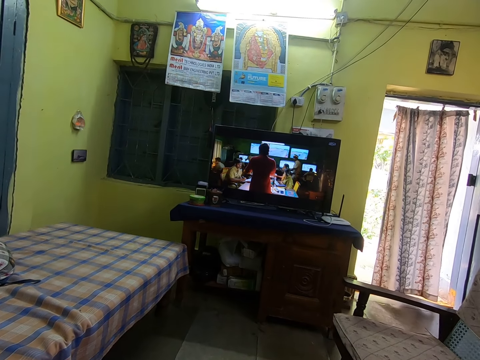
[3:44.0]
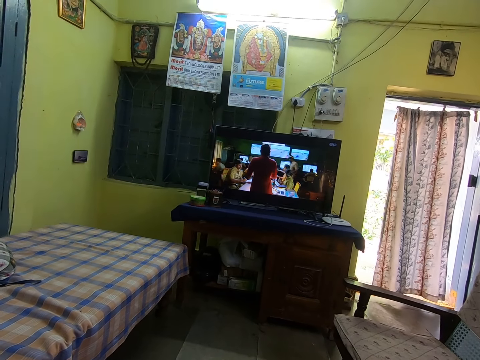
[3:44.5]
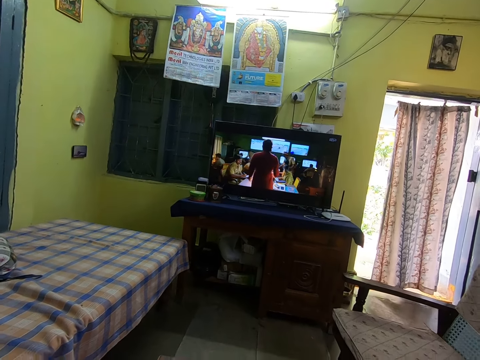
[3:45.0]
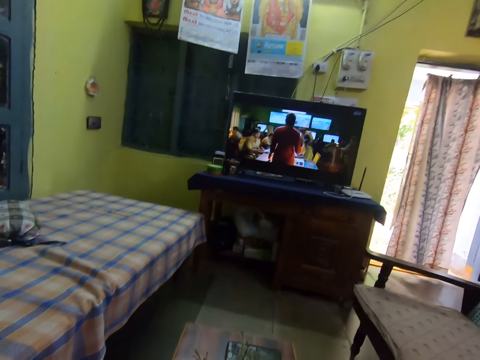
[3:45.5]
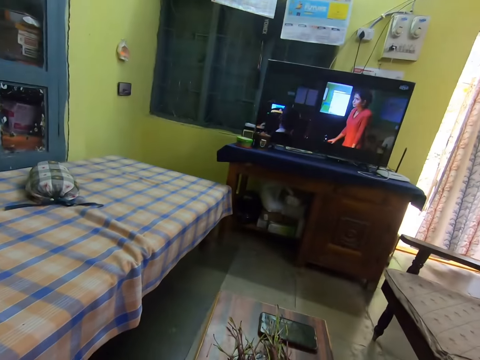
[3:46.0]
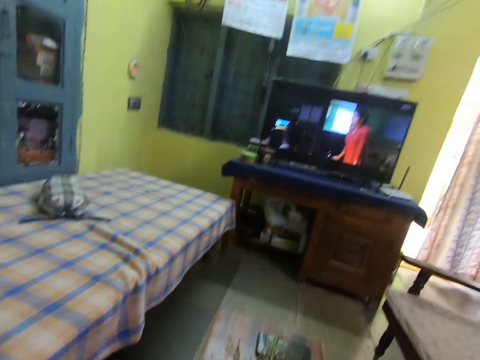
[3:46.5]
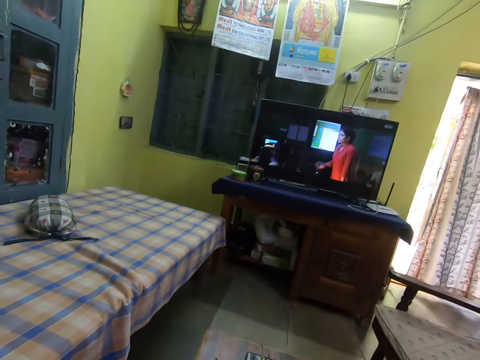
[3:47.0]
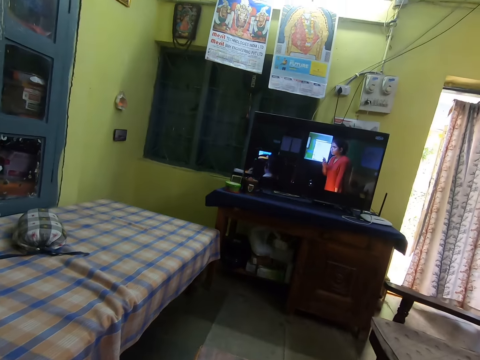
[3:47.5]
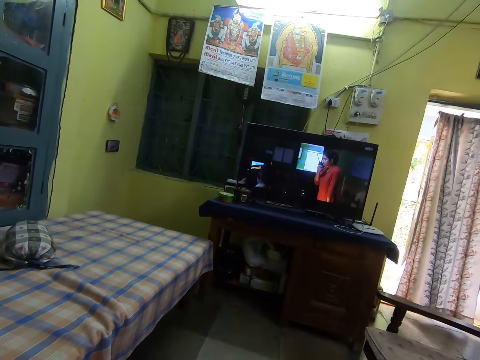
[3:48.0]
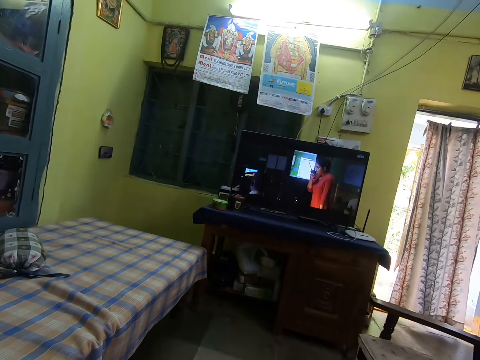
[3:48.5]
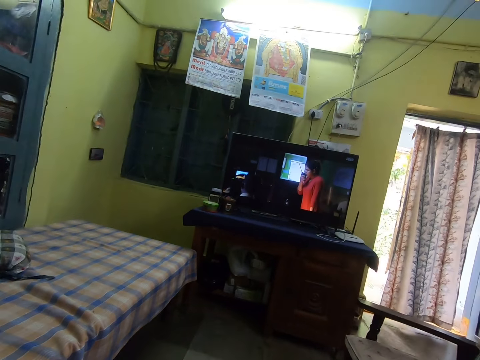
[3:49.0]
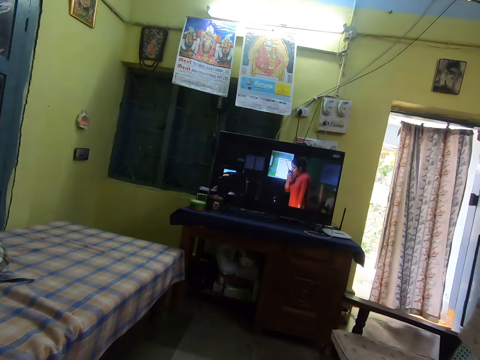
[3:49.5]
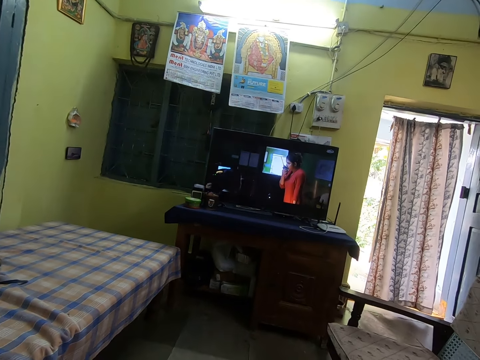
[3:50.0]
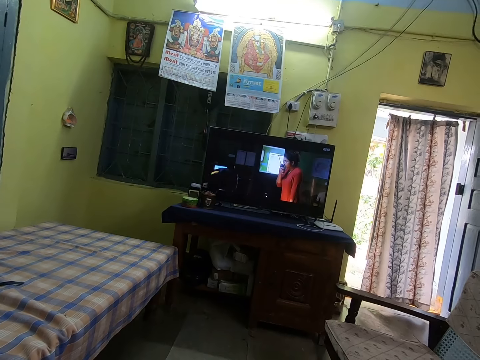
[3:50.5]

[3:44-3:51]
The camera wearer drops some vegetables, a khat plant, on the table with her right hand.

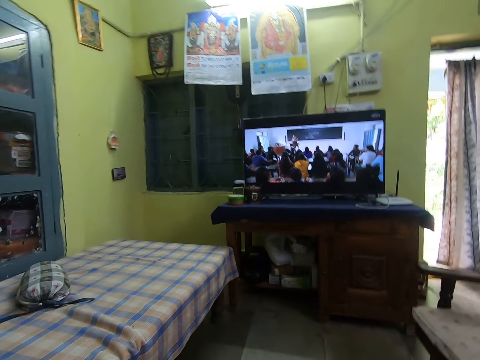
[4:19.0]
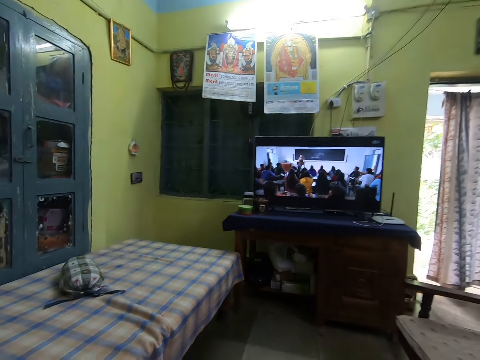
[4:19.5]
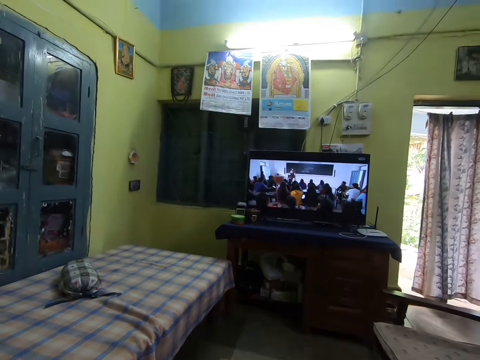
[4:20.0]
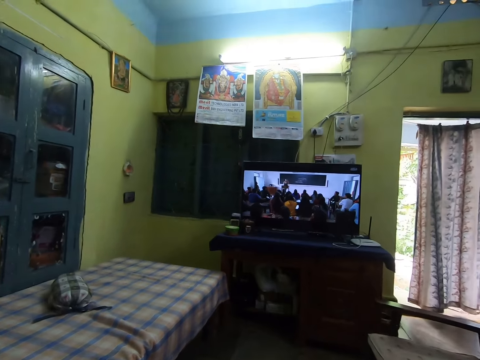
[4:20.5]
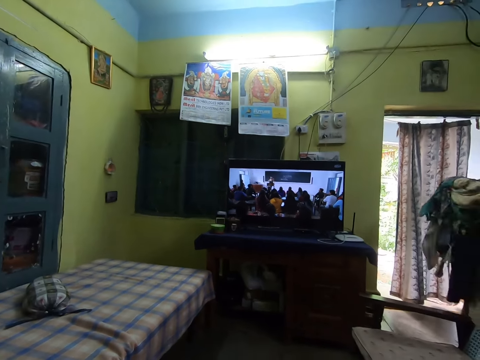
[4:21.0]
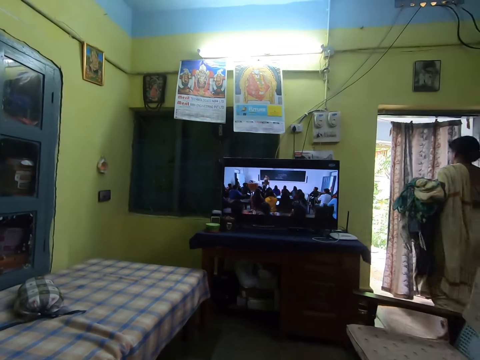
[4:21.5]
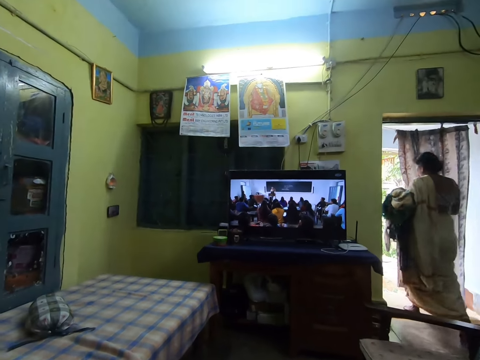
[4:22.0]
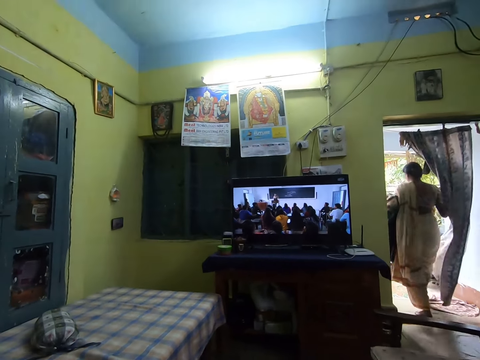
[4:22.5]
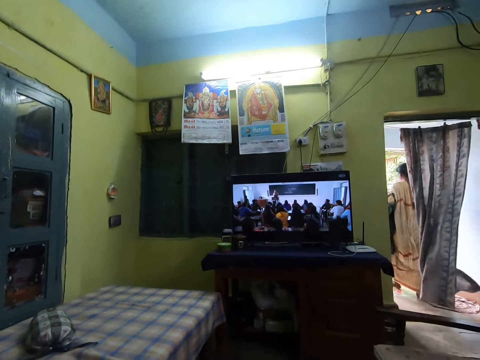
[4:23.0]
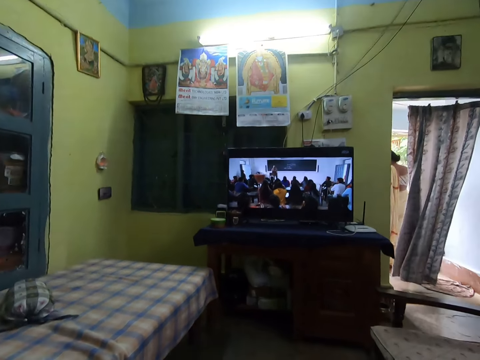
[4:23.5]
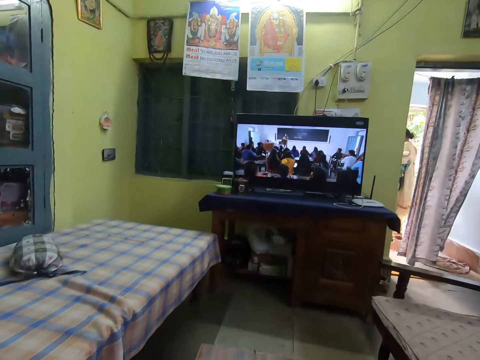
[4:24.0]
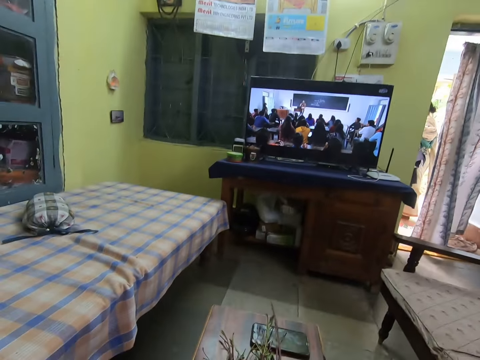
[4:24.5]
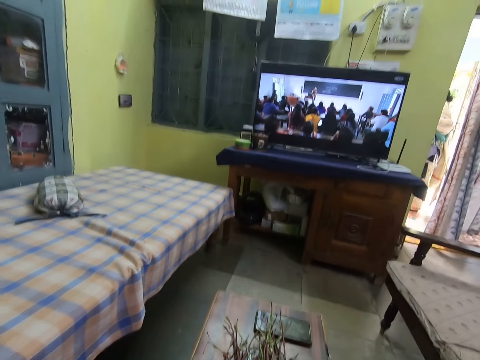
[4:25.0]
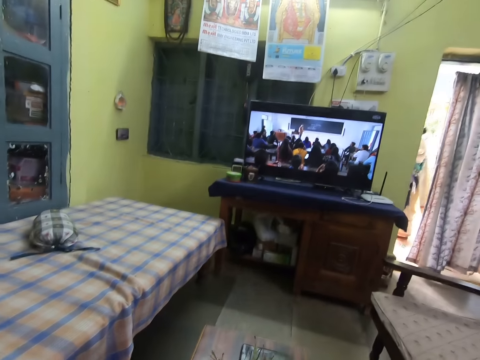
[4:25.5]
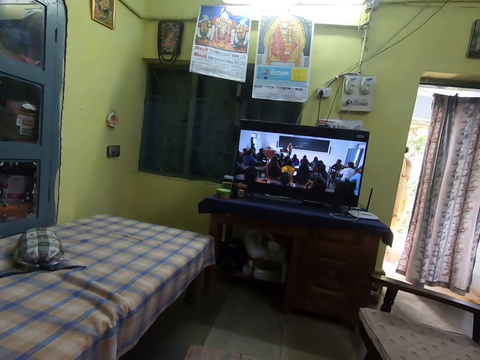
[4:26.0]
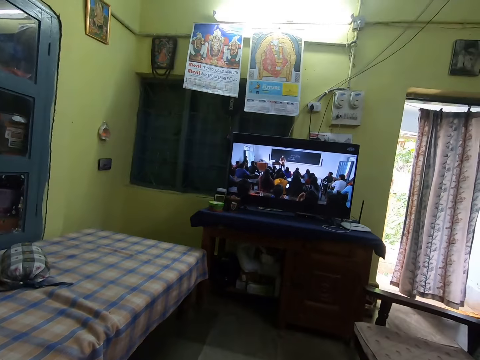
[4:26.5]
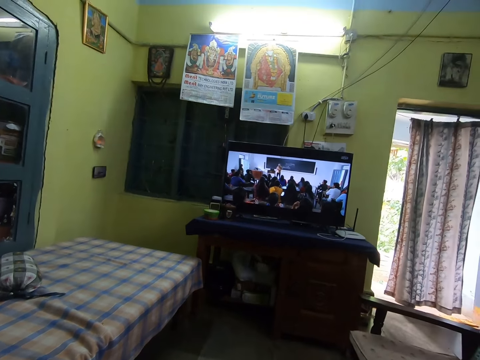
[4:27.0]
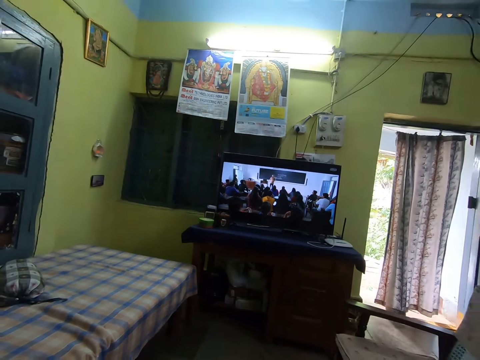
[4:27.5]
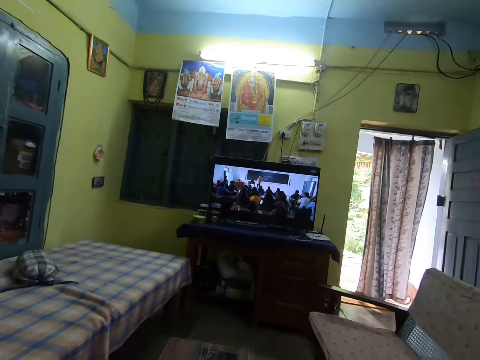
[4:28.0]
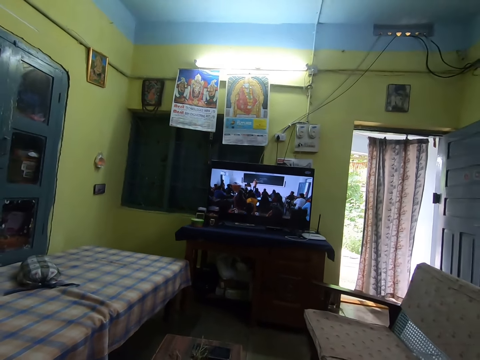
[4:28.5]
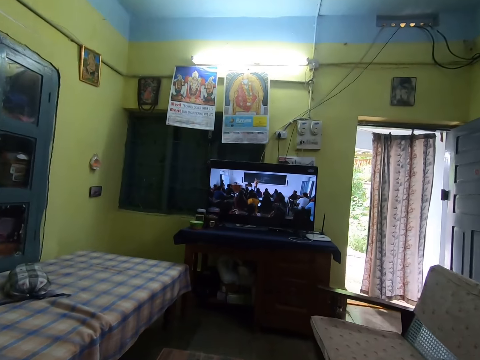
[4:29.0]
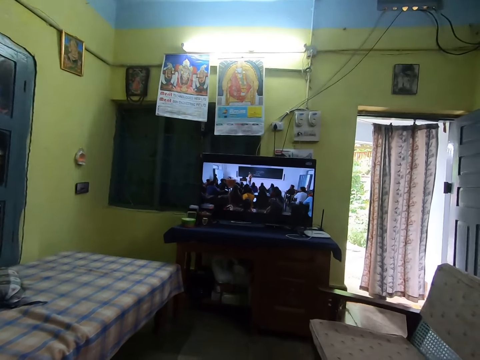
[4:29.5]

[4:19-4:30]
A woman carries clothes out from the house. The woman walks out of the living room. The camera wearer drops some vegetables, a khat plant, on the table with her right hand.

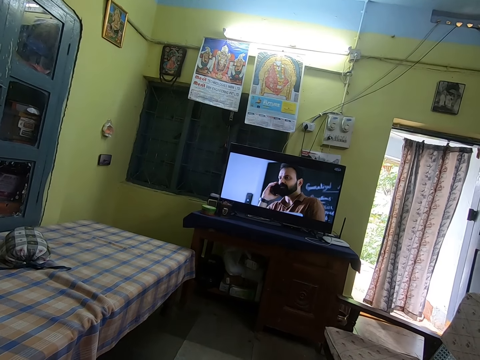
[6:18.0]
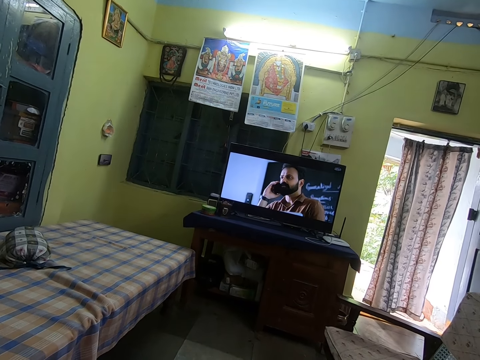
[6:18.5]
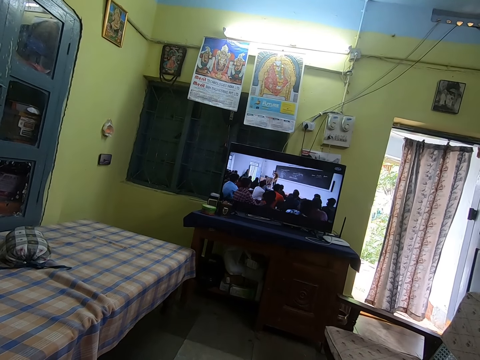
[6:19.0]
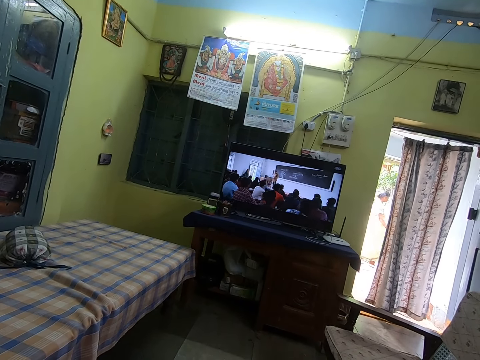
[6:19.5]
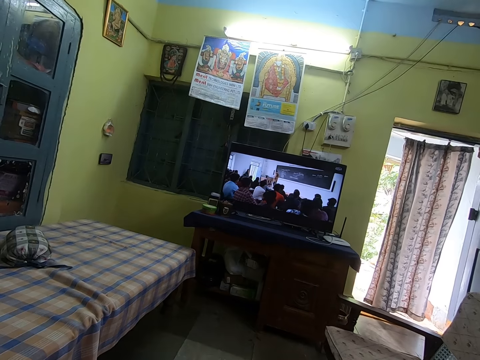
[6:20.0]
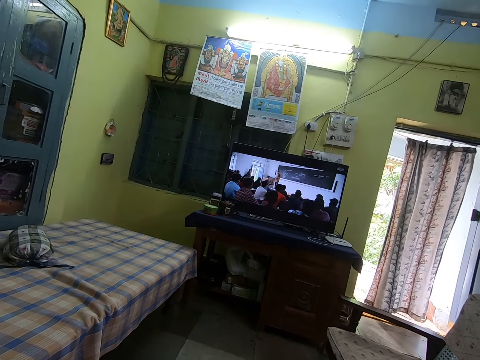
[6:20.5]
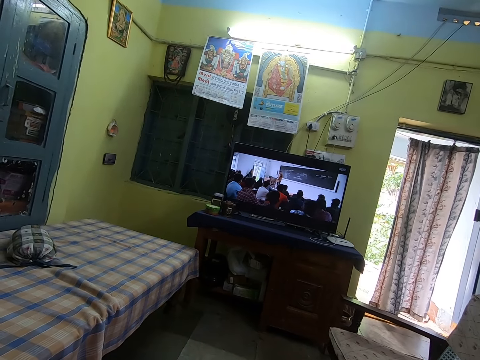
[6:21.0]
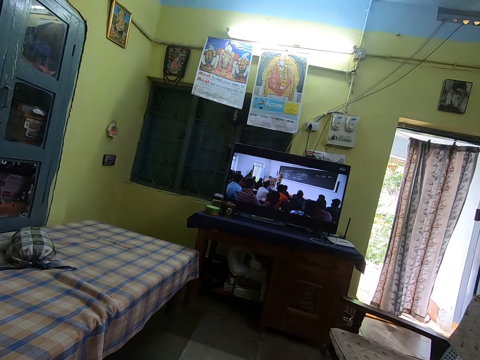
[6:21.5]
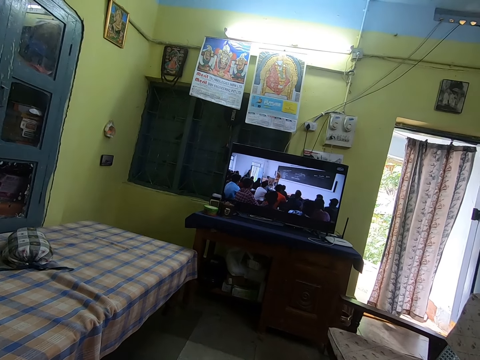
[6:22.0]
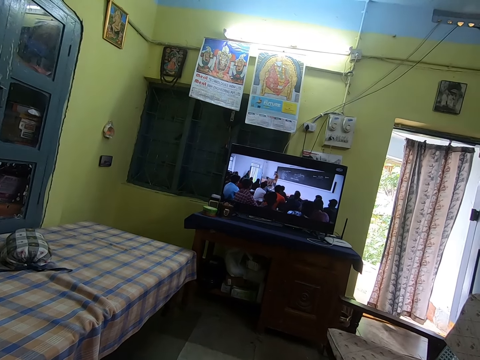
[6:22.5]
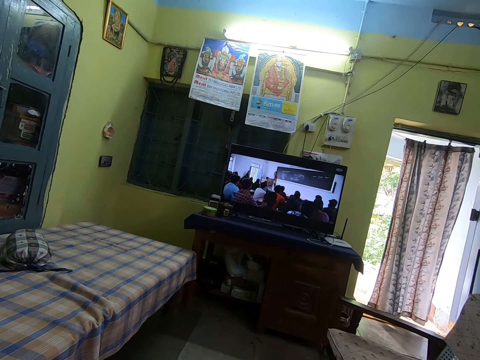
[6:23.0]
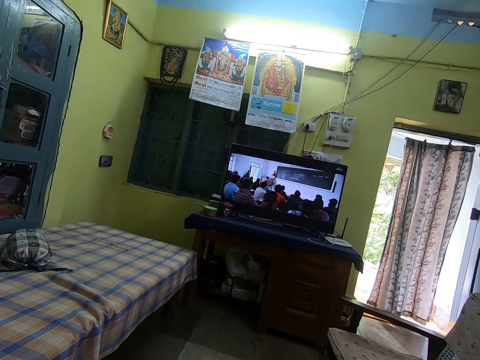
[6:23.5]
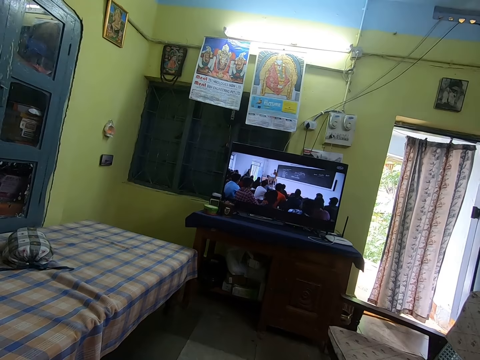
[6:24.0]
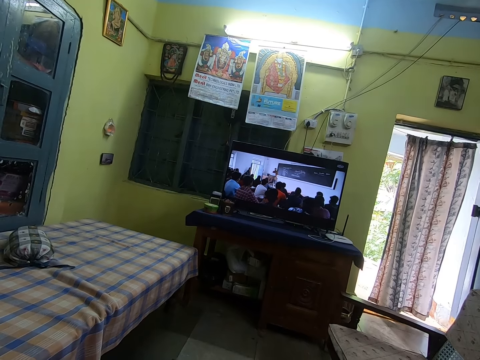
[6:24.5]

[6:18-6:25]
A woman walks past the door outside the apartment.
